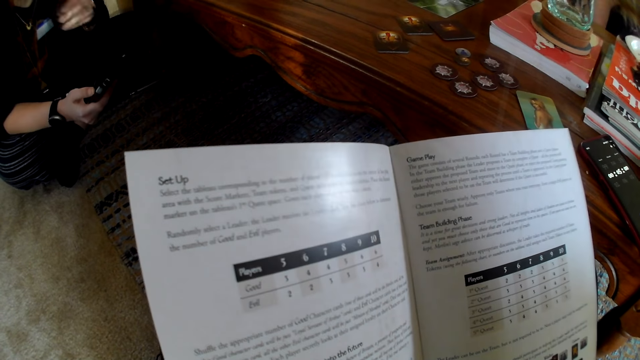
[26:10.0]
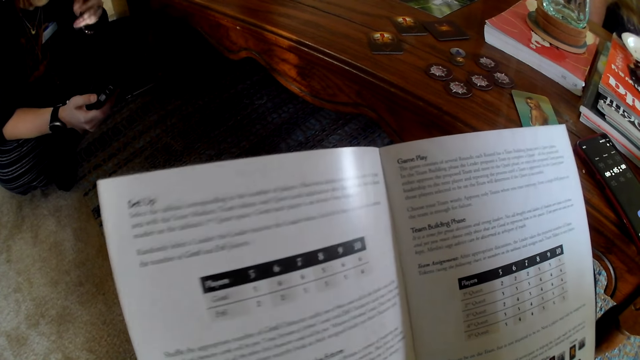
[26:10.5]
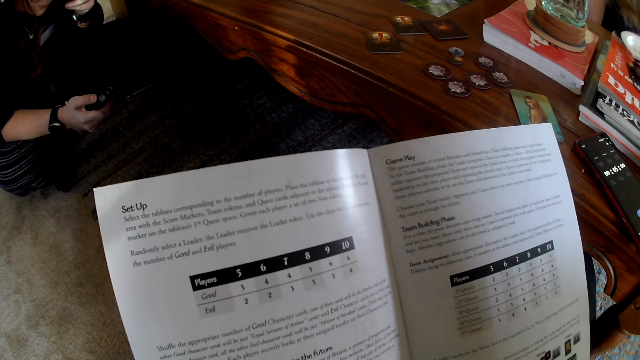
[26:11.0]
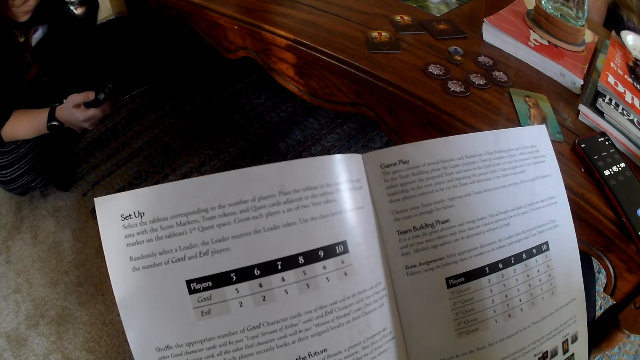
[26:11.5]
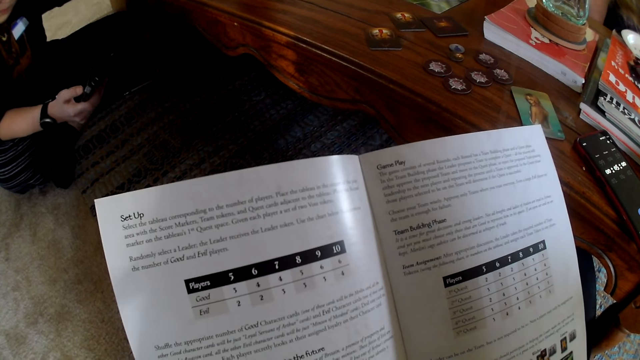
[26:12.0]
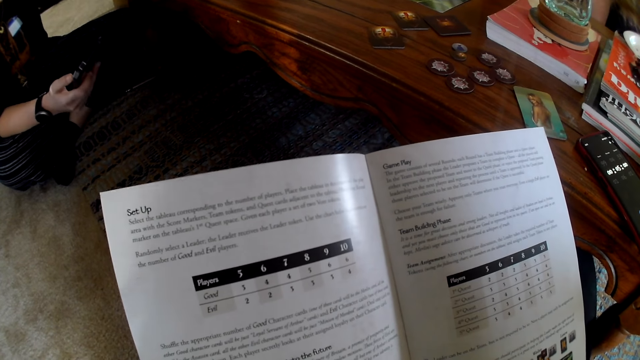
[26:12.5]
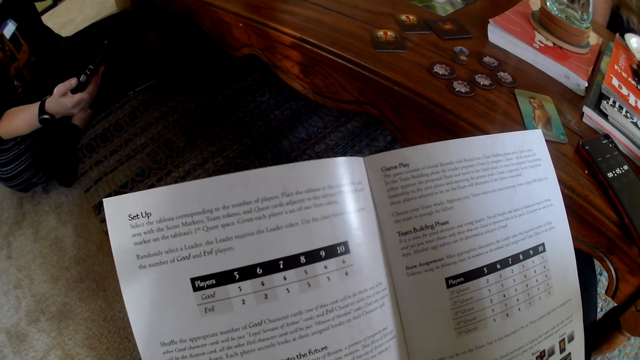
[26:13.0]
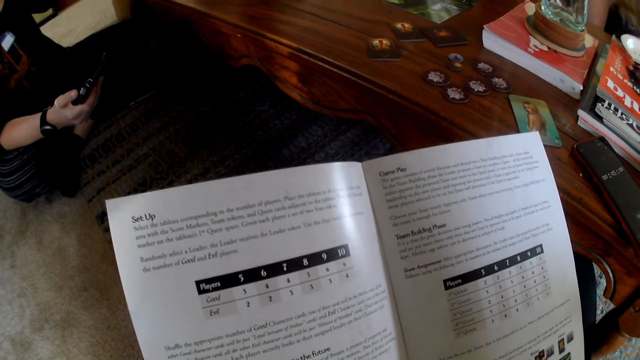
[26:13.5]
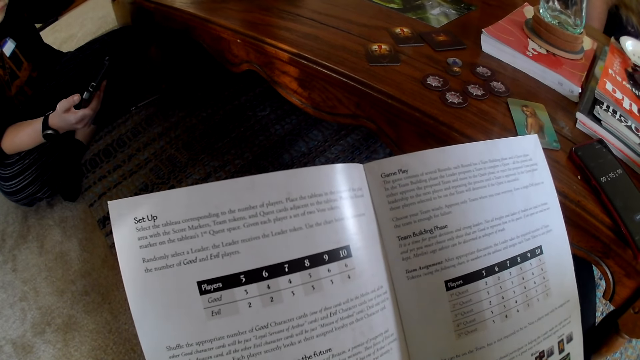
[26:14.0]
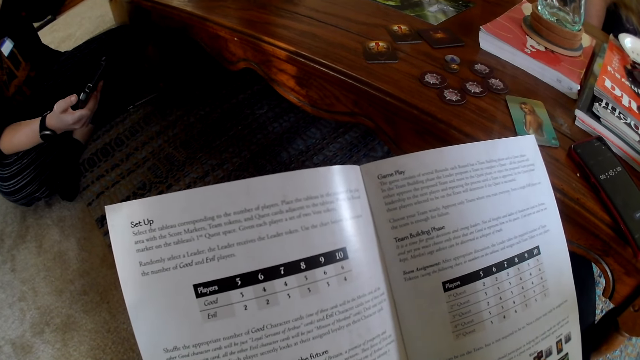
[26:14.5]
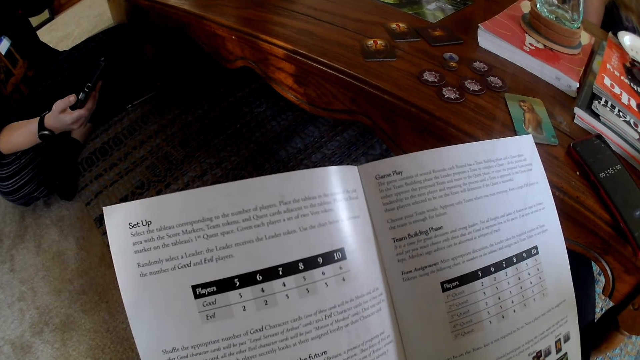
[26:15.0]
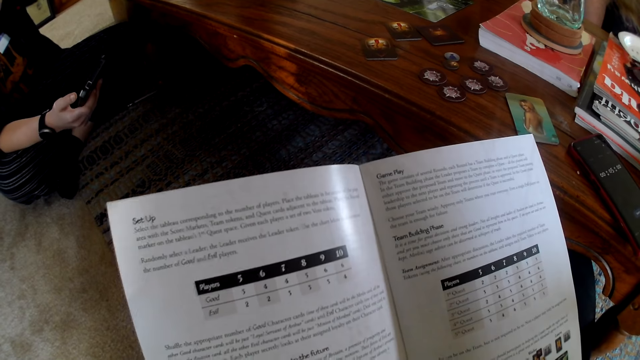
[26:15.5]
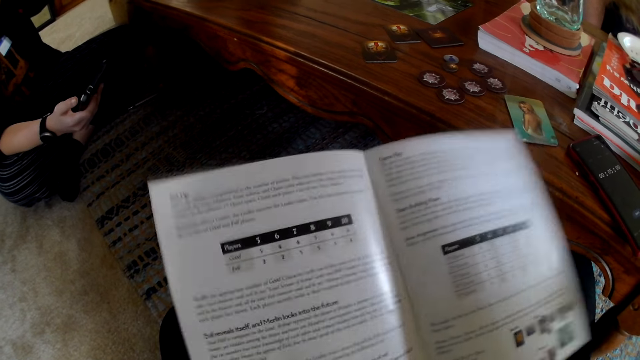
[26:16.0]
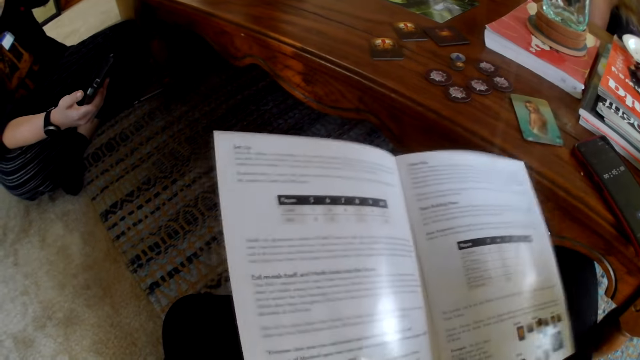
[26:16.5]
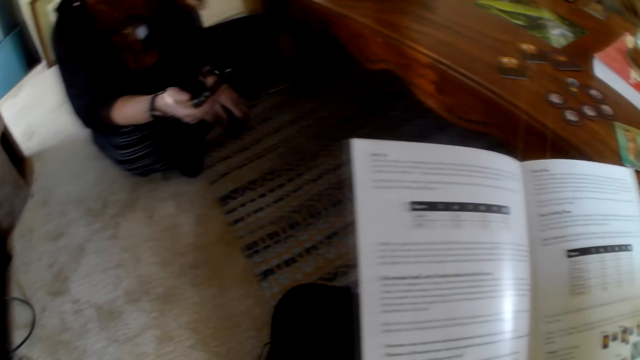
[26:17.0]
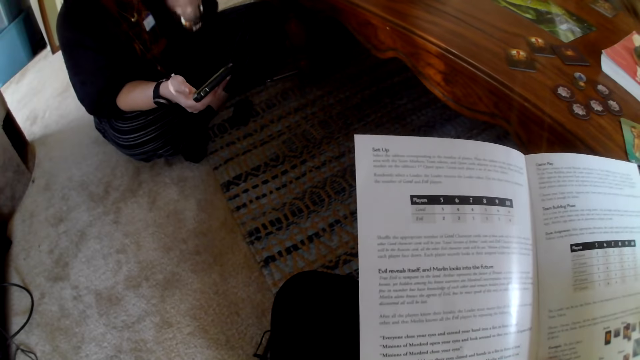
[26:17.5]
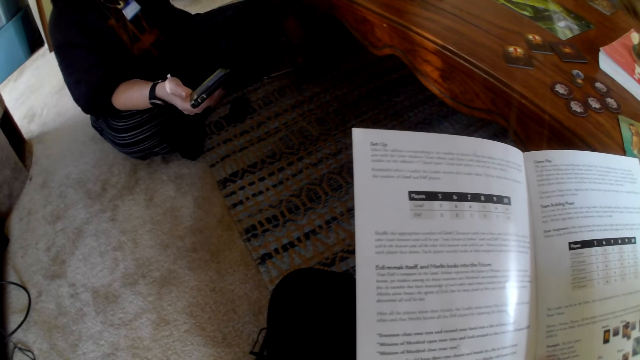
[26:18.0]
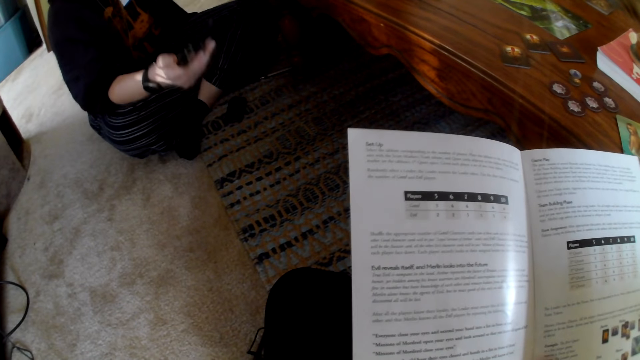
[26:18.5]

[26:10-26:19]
A woman scrolls the phone. The camera wearer reads the book.

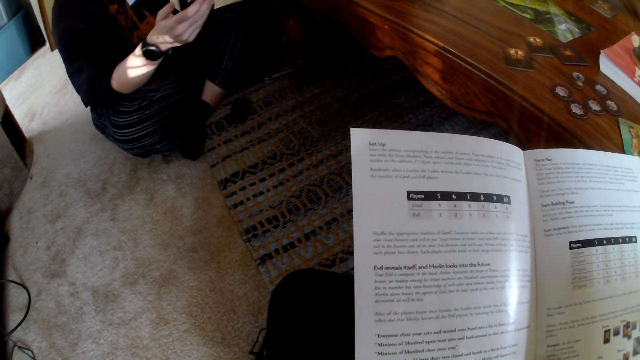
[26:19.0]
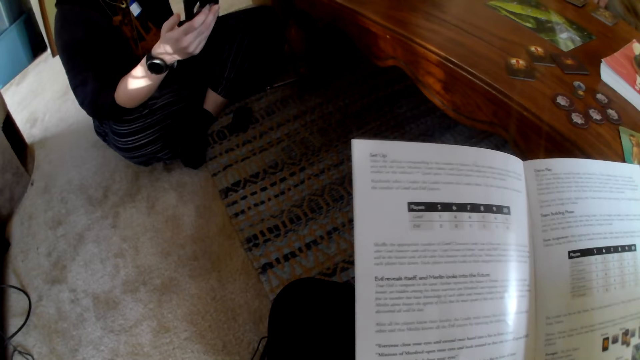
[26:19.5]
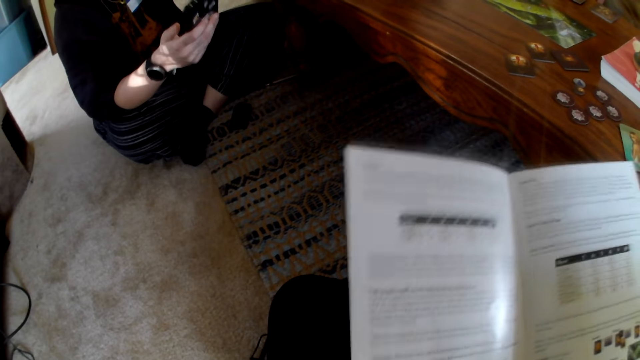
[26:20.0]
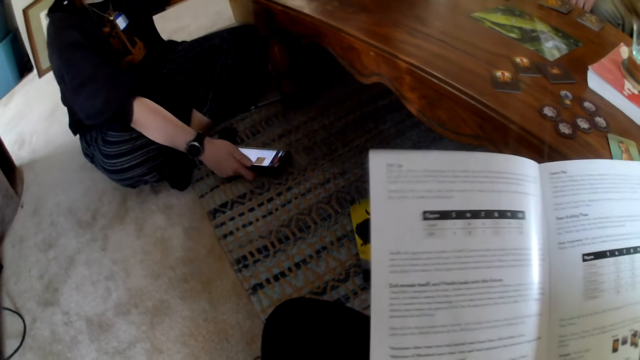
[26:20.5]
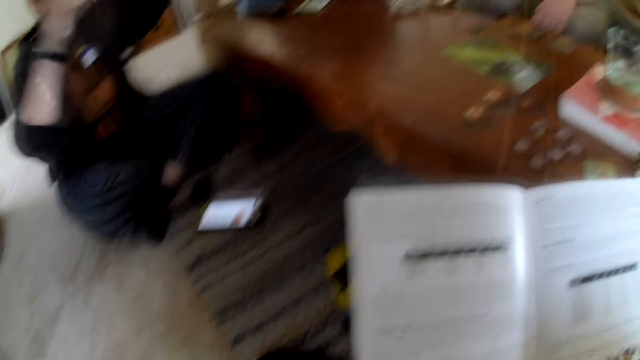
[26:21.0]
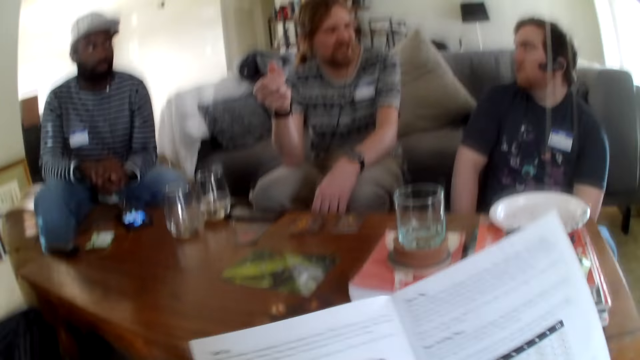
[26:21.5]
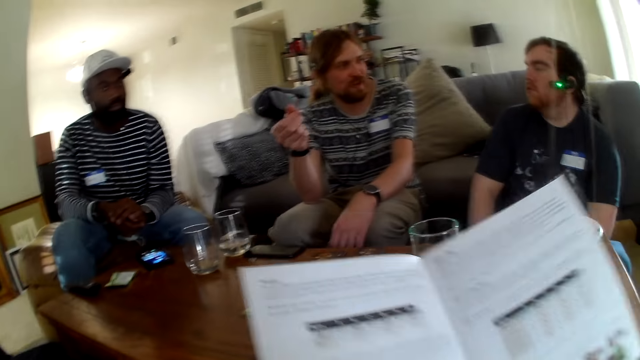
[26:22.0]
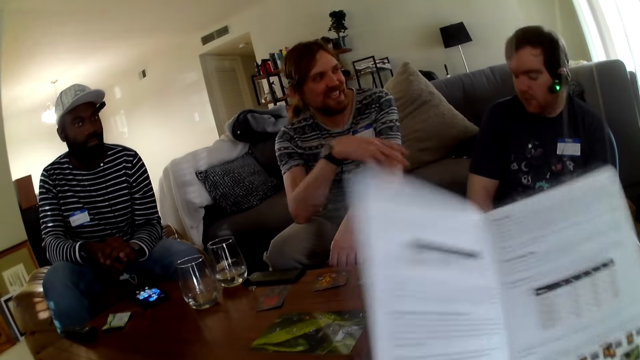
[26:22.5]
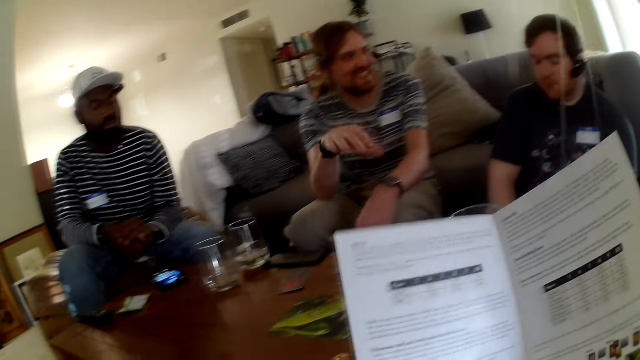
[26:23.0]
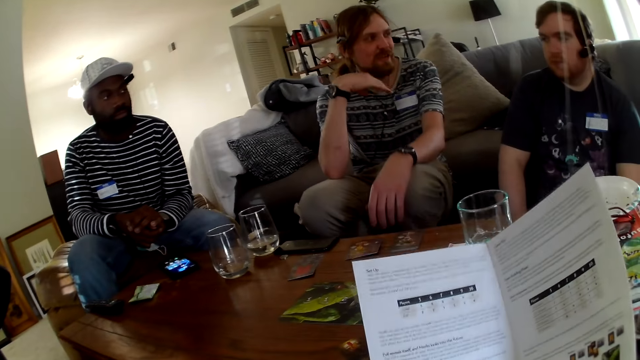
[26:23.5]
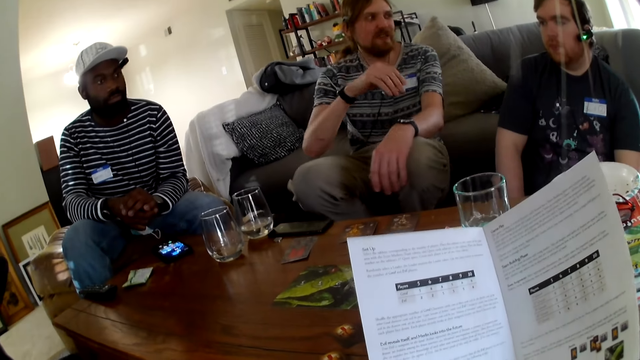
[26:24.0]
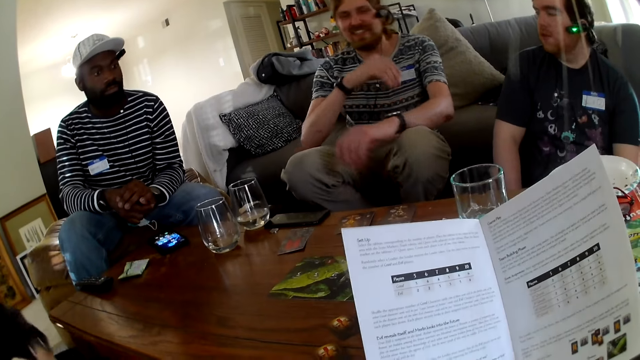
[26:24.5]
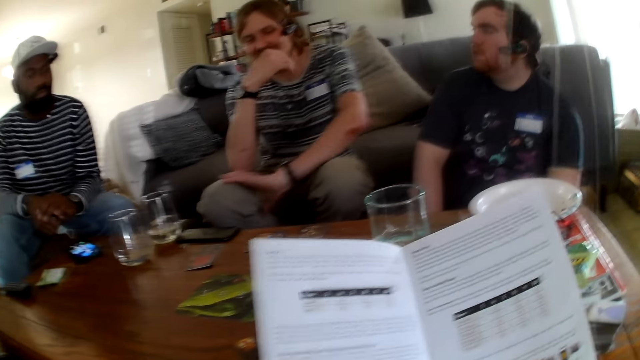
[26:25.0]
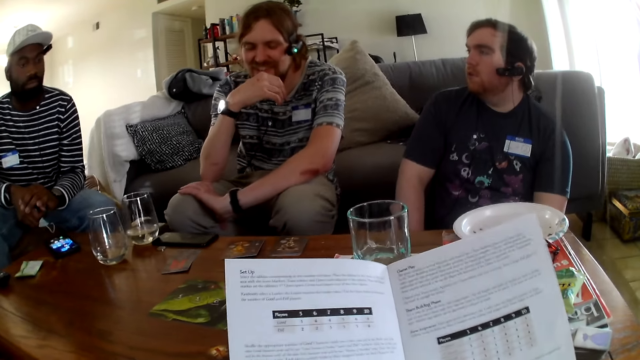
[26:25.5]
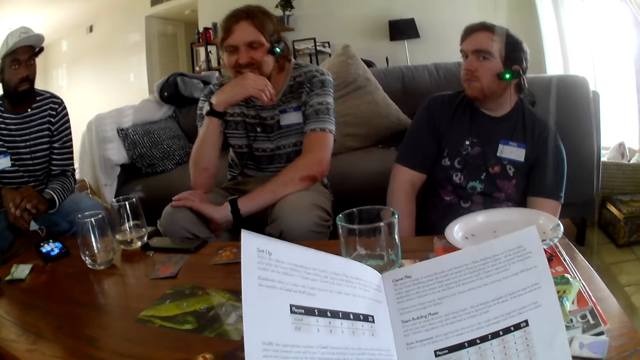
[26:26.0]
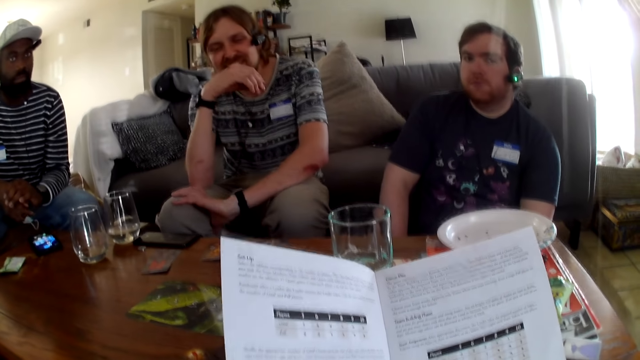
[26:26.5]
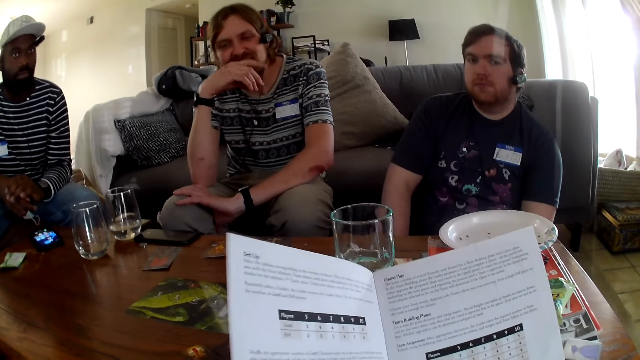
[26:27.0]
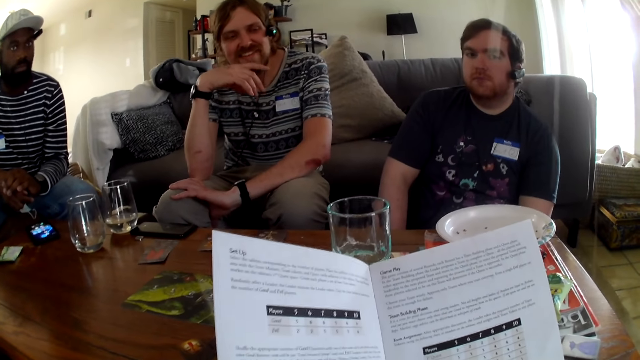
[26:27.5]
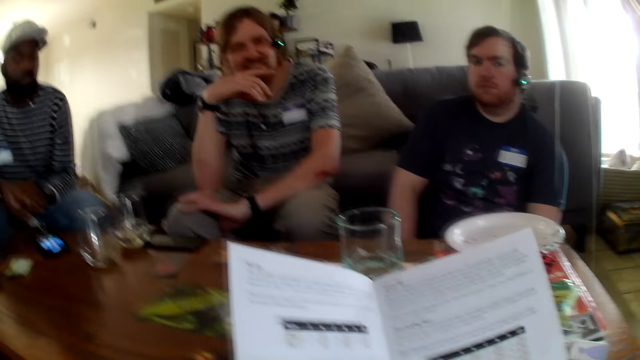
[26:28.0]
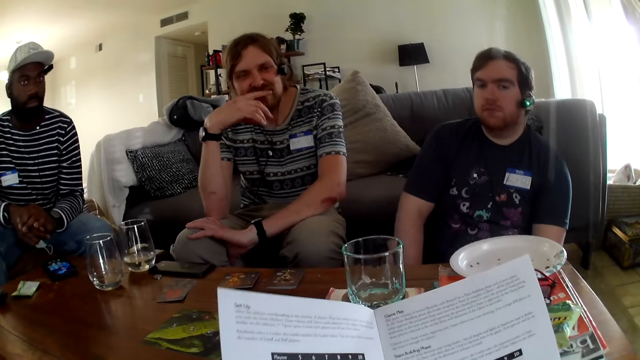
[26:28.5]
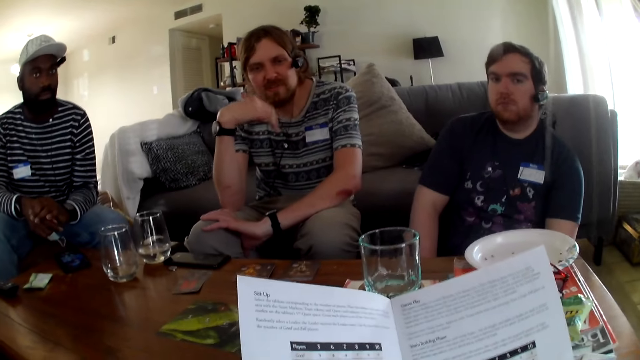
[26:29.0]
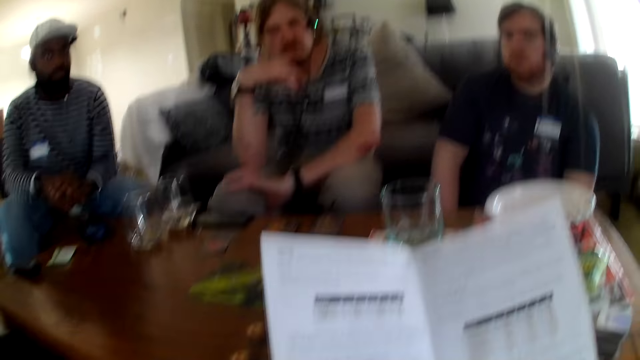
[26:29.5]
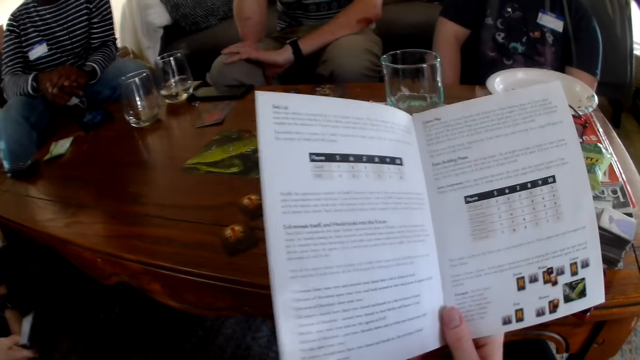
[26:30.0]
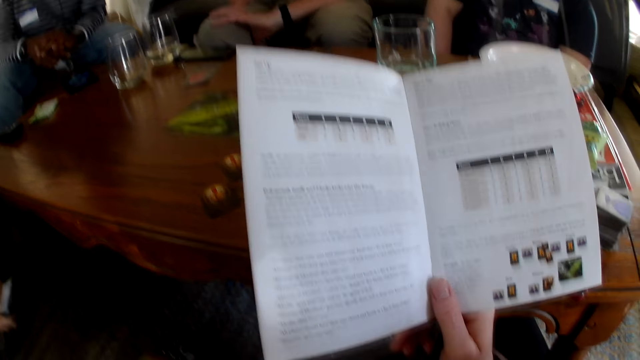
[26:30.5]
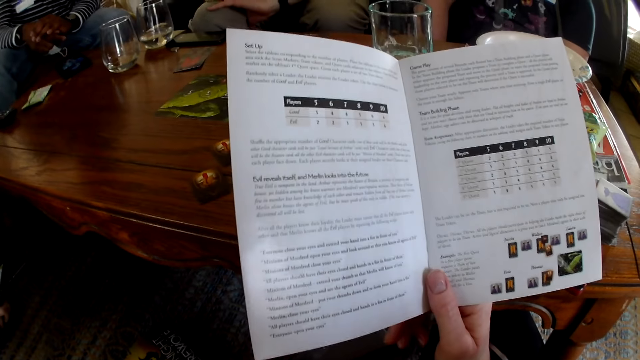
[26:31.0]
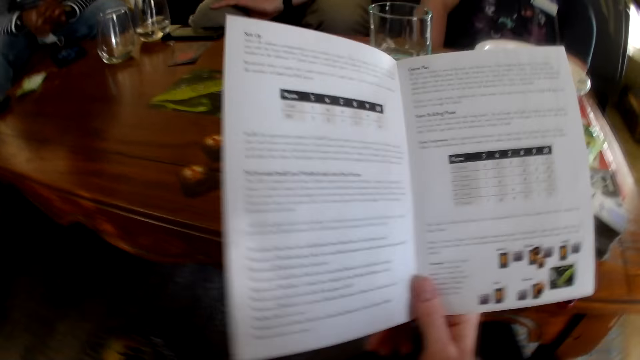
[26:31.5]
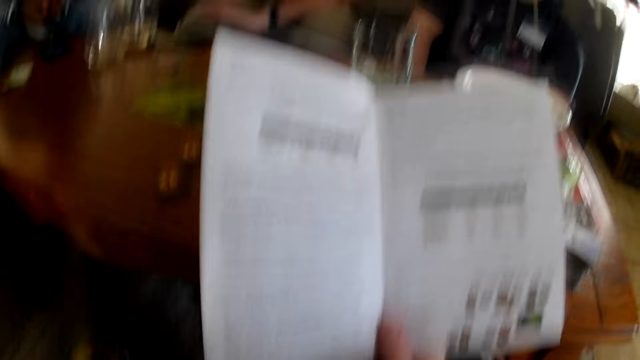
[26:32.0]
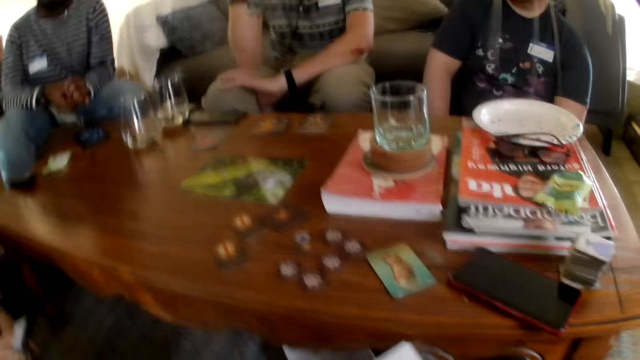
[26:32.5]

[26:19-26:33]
A woman puts the phone down on the carpet. The camera wearer looks around. A man talks to another person. The camera wearer talks. They read the book. They read the book.
